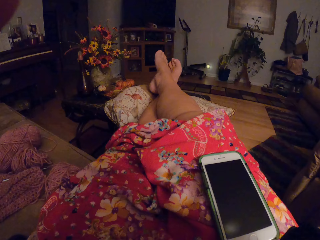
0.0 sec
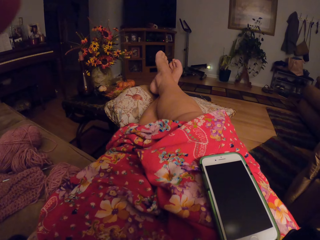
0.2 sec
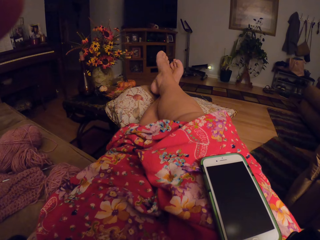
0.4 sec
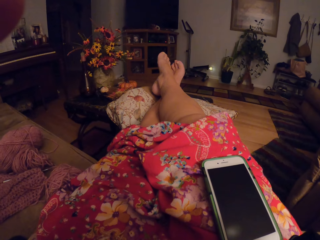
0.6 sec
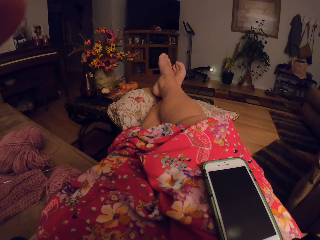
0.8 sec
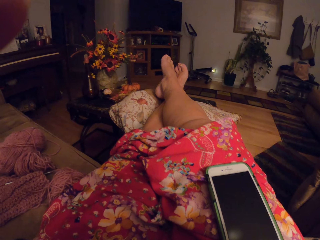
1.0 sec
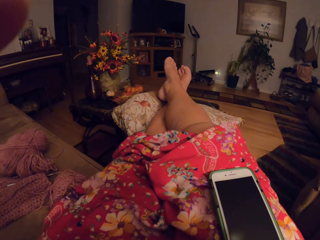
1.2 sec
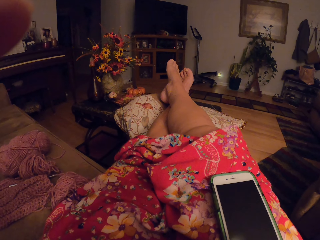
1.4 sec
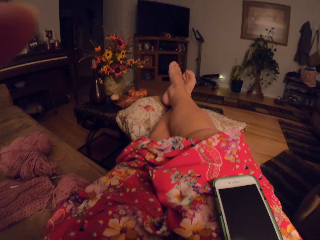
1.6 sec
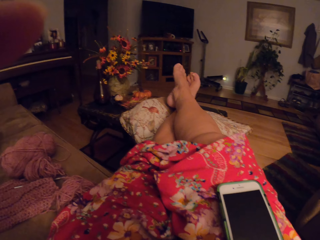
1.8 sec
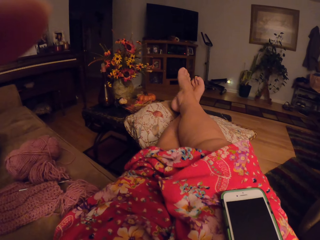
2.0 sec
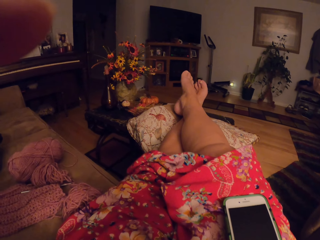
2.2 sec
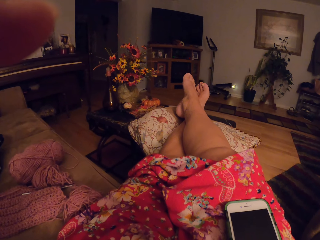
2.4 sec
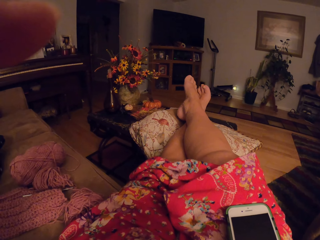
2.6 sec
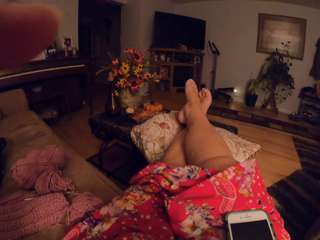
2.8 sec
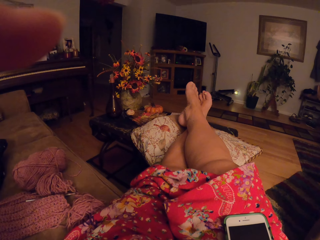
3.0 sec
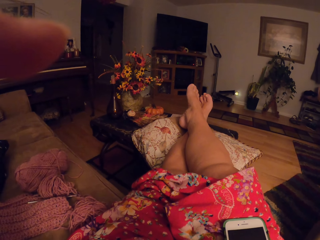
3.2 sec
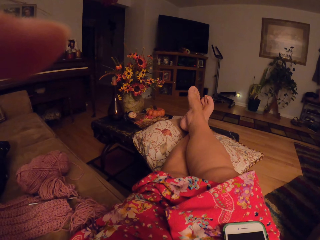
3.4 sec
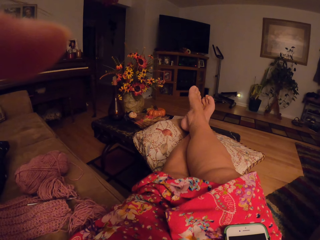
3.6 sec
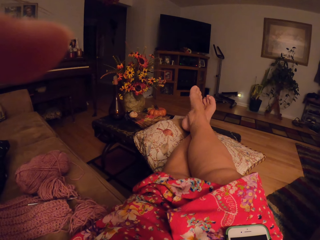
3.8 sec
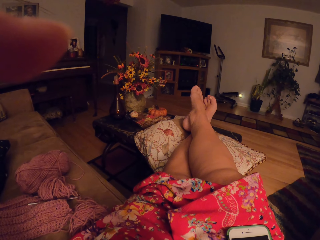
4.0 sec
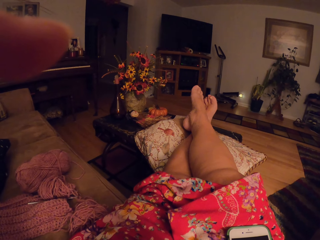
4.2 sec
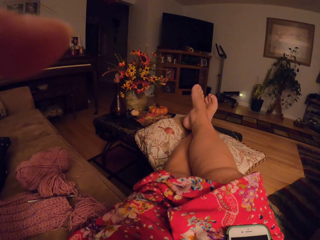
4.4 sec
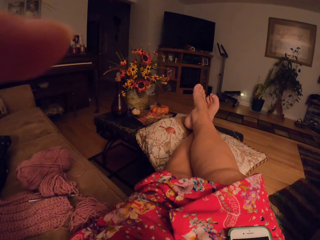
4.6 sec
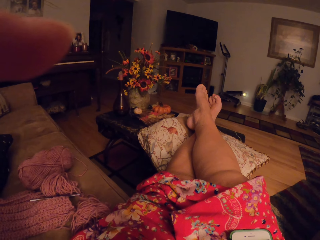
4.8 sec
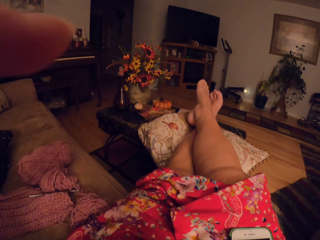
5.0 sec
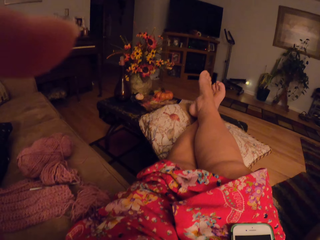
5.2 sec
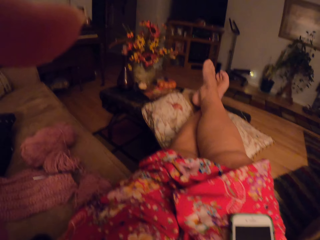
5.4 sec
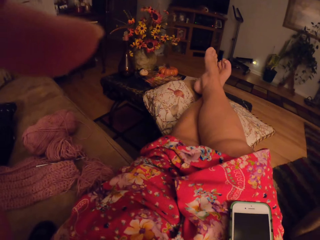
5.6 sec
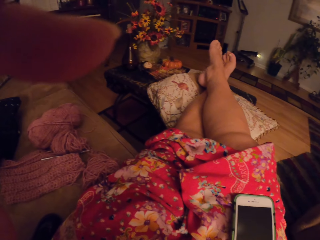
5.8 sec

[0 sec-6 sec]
The camera wearer moves her left hand in the air. She moves the camera around.

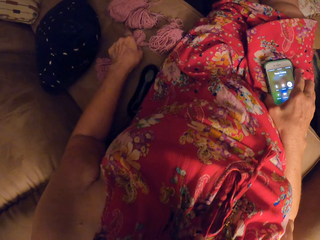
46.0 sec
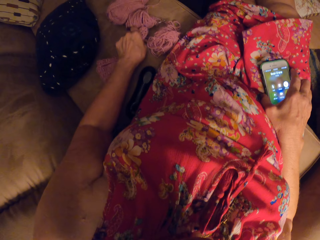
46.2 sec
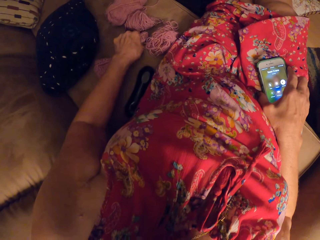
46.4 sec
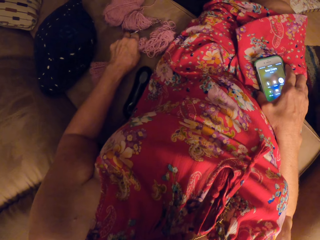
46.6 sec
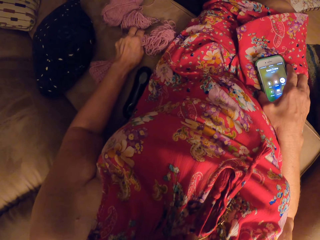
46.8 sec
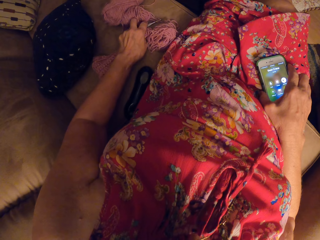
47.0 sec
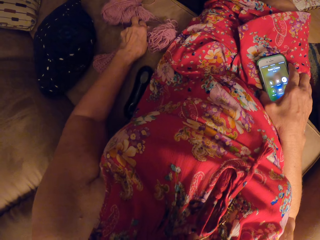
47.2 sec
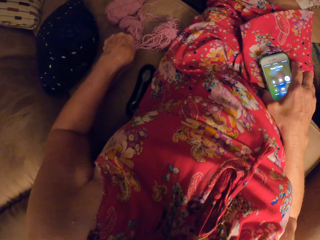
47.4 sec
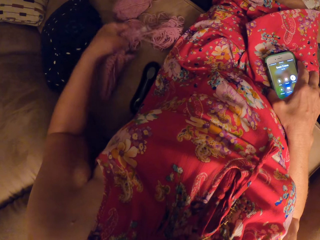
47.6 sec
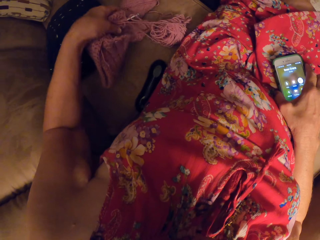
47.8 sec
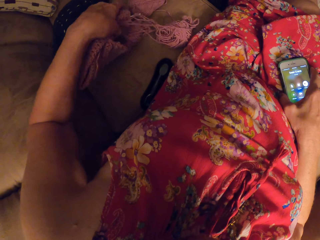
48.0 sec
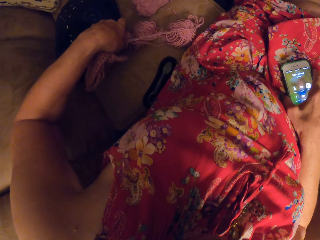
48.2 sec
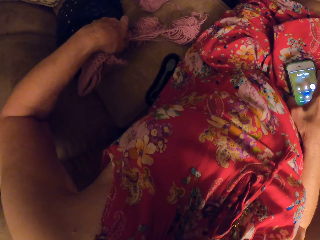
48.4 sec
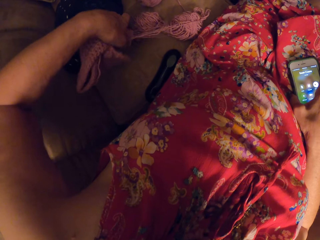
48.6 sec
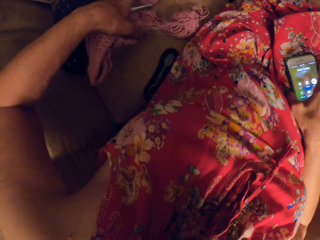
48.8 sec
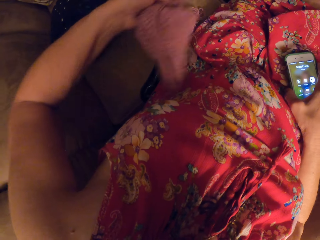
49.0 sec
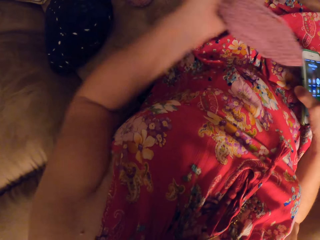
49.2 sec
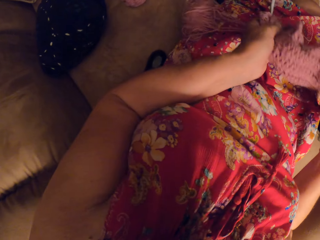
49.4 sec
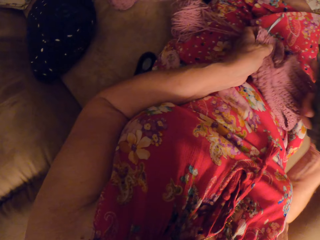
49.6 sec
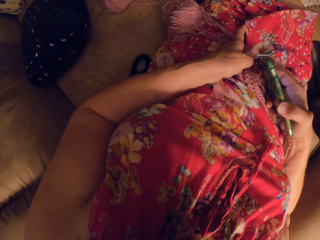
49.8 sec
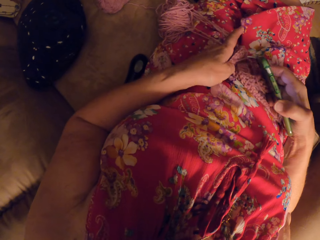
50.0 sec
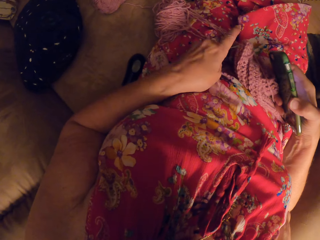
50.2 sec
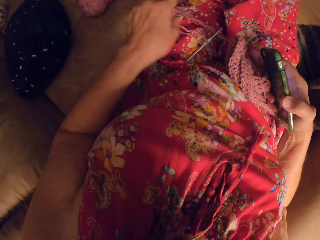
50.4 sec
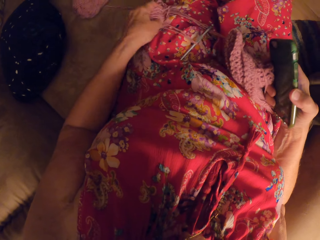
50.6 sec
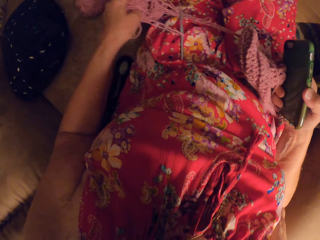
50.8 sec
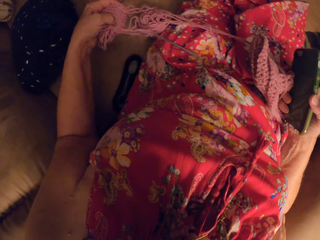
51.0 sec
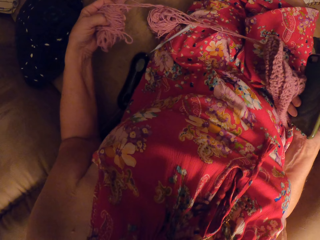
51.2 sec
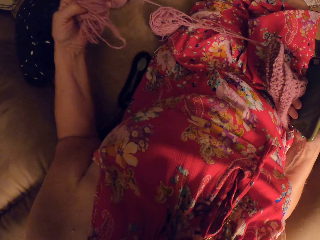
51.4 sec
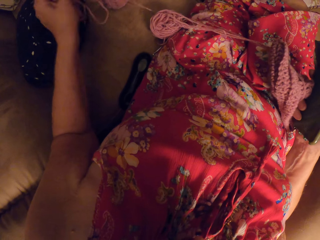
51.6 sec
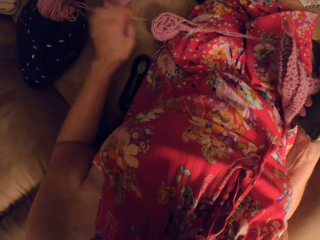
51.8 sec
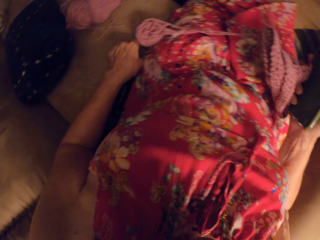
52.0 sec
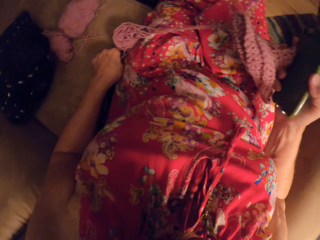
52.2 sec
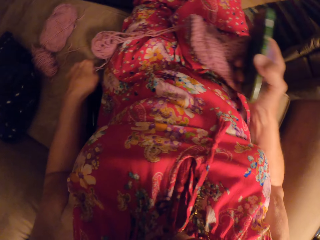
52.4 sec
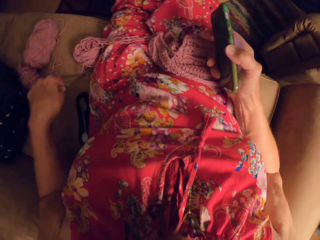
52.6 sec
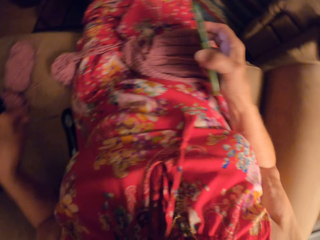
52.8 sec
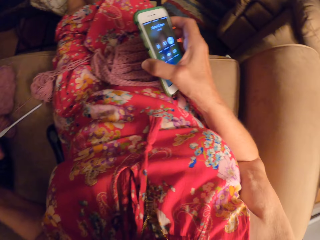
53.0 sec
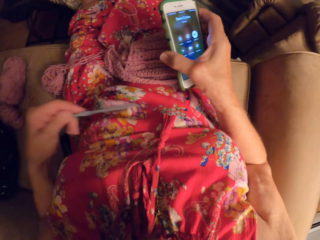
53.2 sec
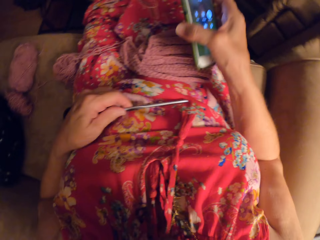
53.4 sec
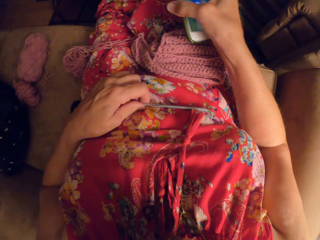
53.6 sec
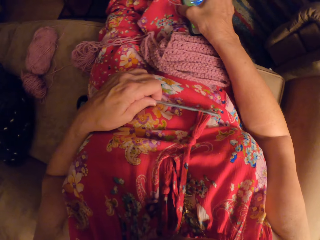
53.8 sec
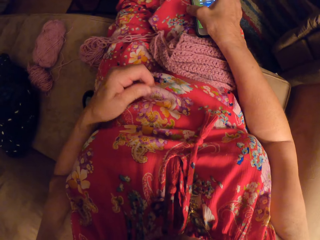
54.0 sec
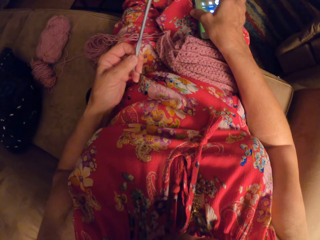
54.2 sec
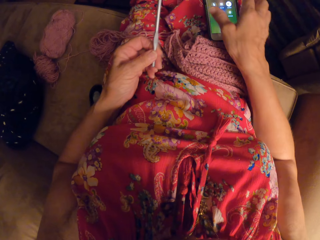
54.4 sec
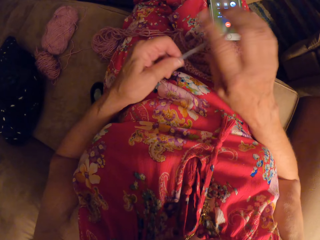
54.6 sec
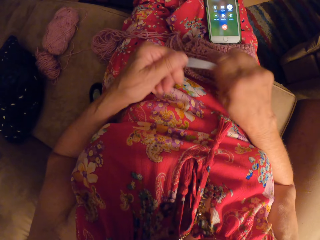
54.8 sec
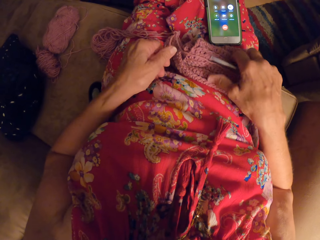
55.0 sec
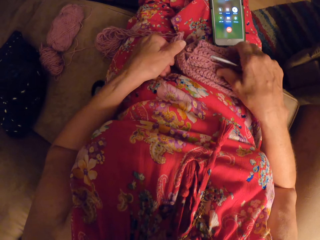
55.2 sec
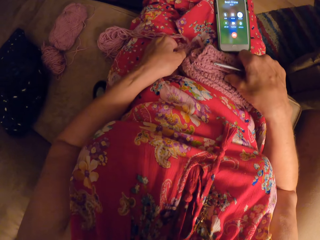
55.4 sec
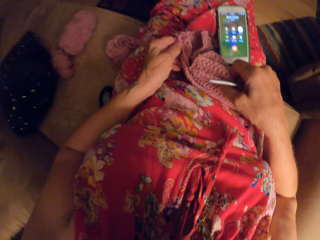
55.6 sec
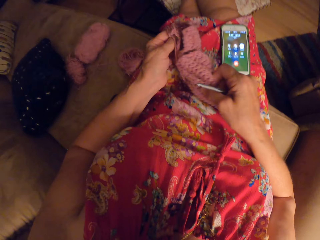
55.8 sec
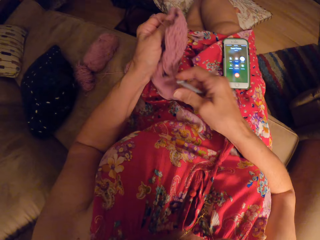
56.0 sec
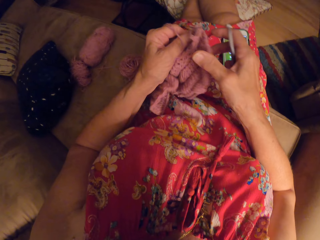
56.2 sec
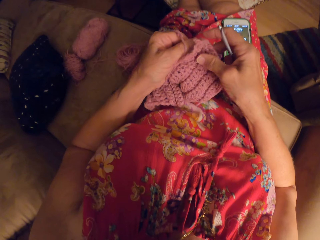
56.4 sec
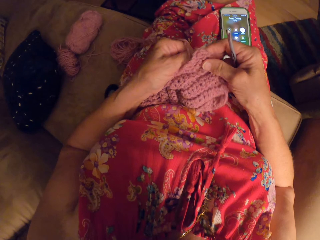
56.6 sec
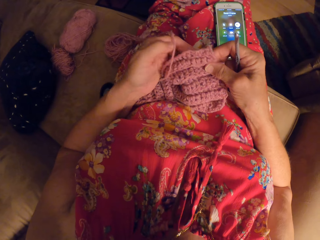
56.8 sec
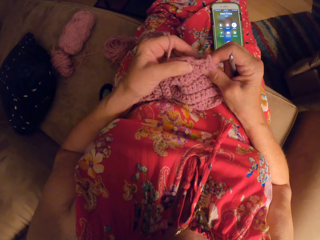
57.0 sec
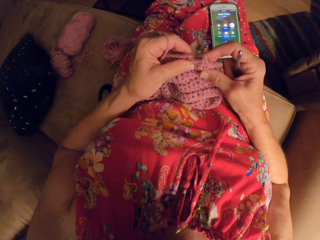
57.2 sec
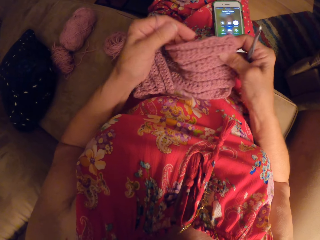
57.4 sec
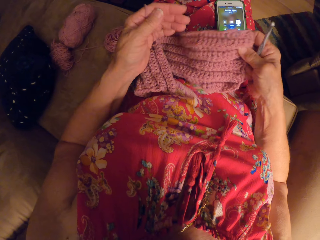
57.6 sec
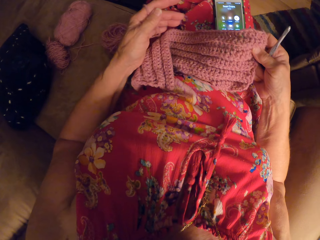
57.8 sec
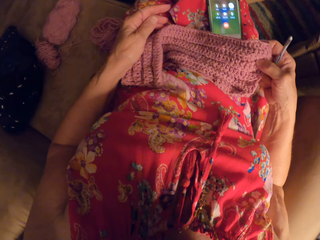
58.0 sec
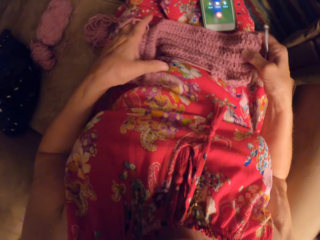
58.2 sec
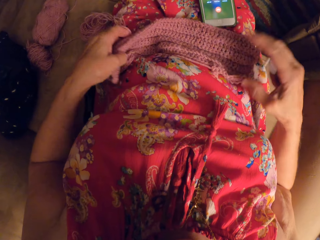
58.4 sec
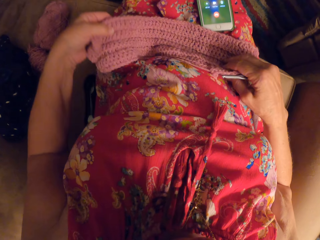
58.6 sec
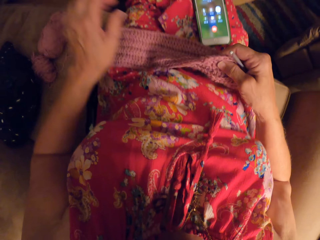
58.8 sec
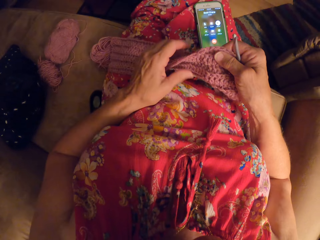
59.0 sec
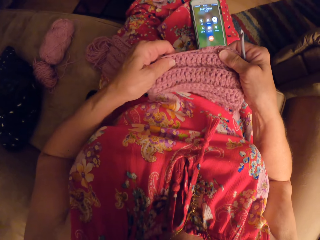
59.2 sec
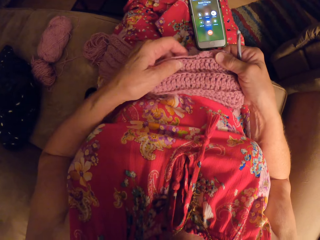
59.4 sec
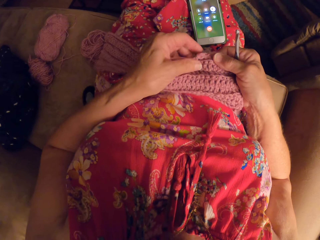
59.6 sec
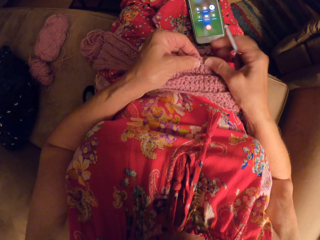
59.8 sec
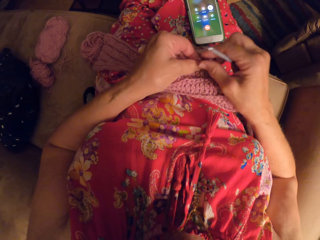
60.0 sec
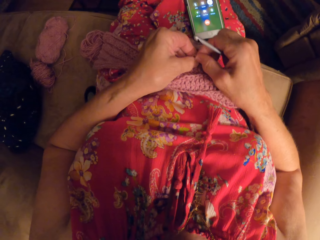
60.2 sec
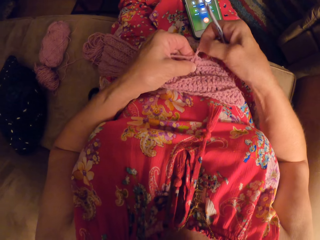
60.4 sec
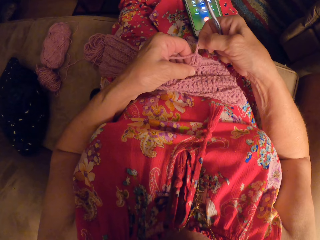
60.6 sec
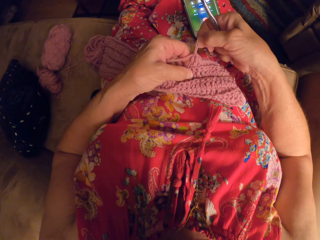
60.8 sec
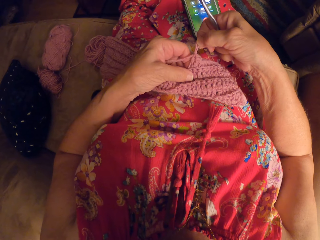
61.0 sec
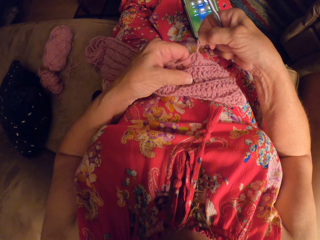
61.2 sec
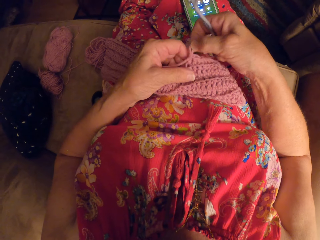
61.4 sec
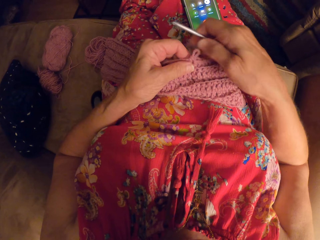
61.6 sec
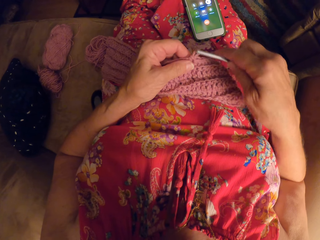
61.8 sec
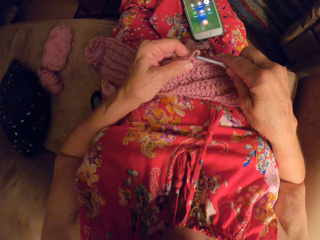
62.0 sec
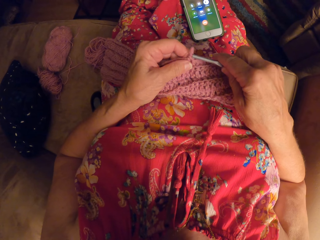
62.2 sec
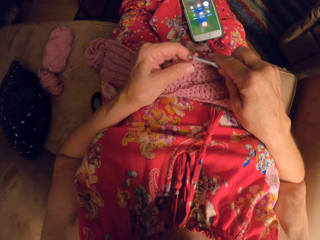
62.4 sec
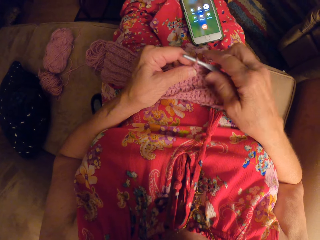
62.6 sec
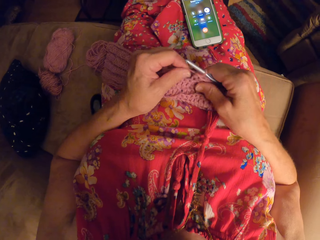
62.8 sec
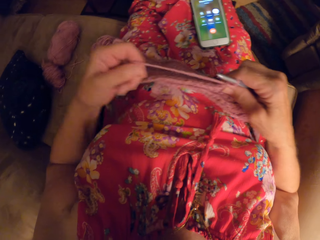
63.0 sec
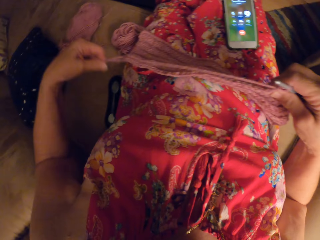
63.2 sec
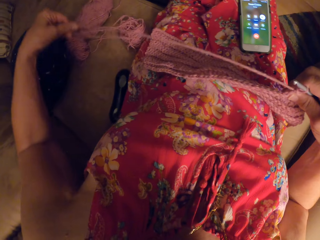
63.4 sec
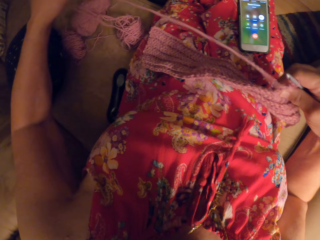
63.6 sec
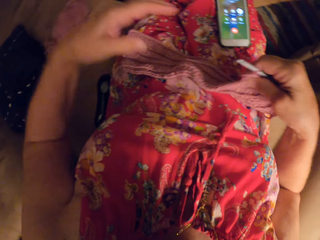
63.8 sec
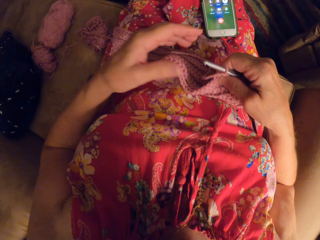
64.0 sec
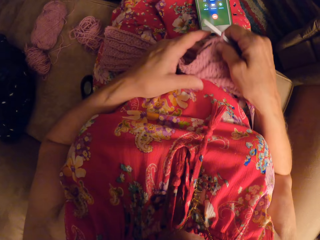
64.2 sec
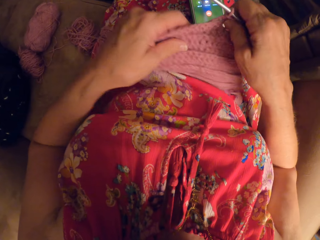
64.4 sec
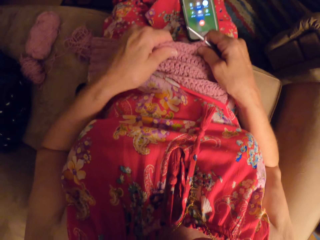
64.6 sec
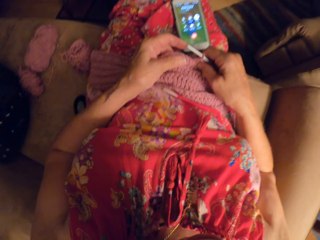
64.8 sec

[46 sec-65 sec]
The camera wearer picks up a crochet hook or knitting pin. She moves the phone from her lap, drops the yarn and the knitting pin on her body, picks up the yarn from her body, drops the yarn on the chair and picks up the knitting pin from the chair. She puts the knitting pin on her chest, drops the phone on her lap and removes the knitting pin from her chest. She transfers the knitting pin from her left hand to her right hand. She picks up a piece of garment or fabric from her body. She turns the fabric. She adjusts the piece of garment with her hands. She pulls the yarn loop with her right hand. She inserts the knitting pin into the yarn loop. She stretches the yarn with her left hand.
